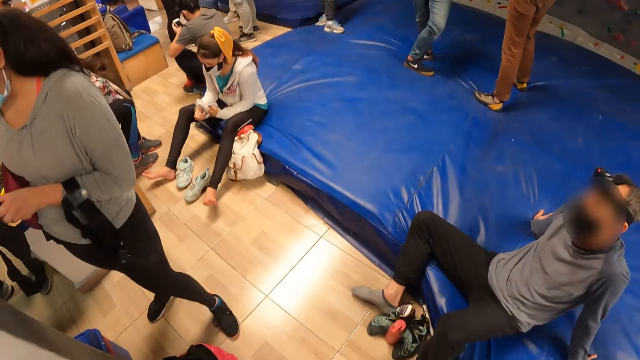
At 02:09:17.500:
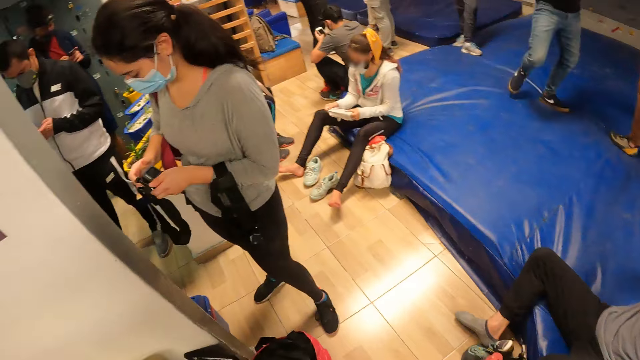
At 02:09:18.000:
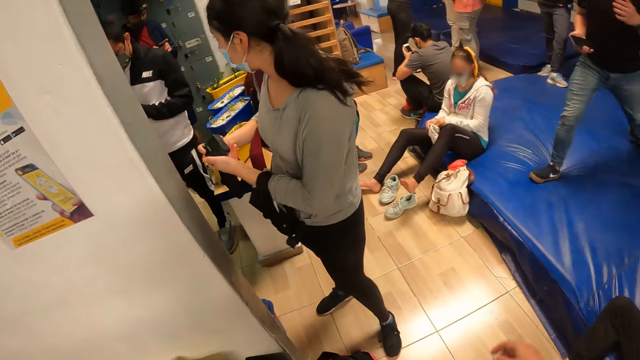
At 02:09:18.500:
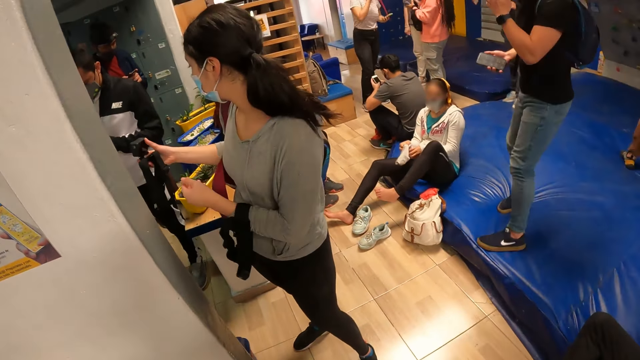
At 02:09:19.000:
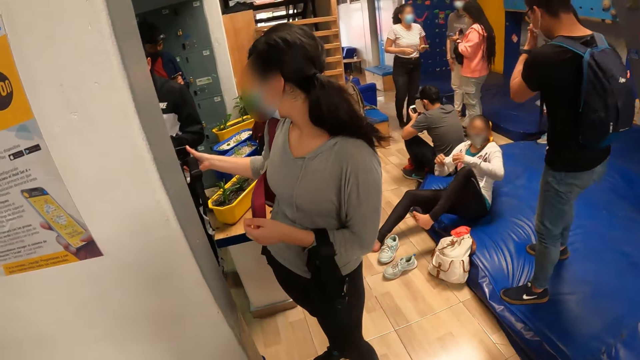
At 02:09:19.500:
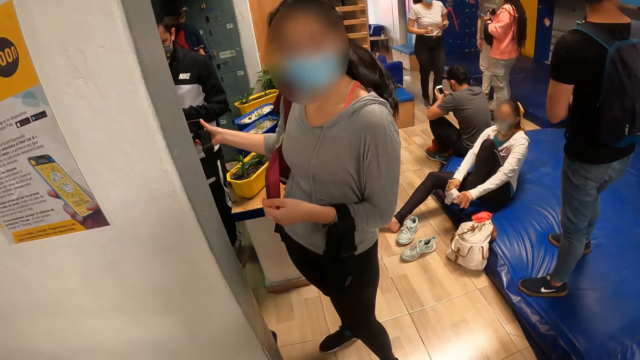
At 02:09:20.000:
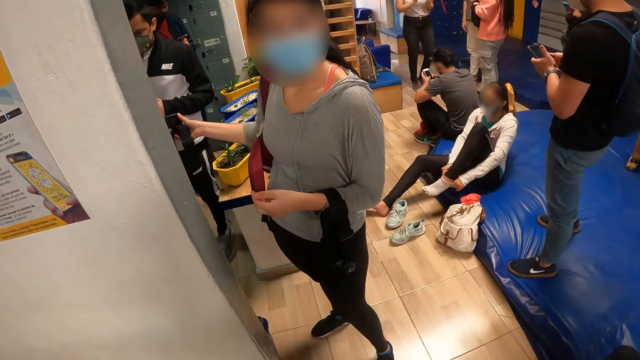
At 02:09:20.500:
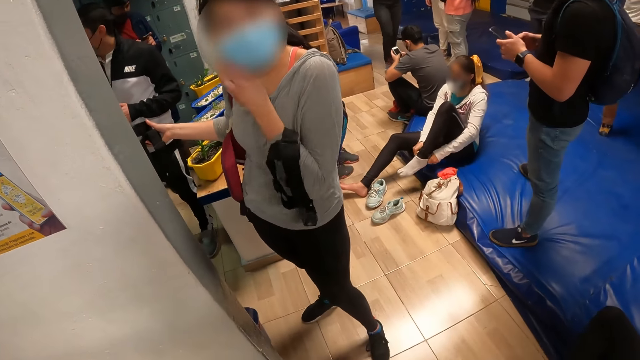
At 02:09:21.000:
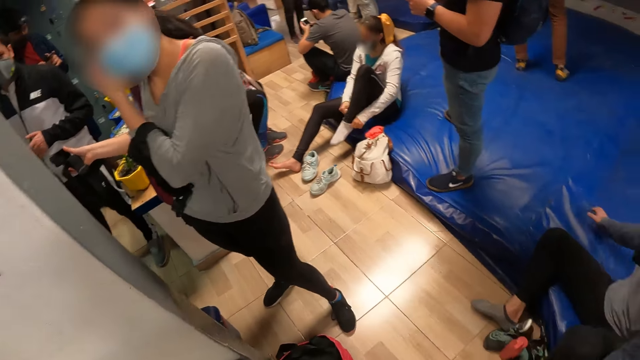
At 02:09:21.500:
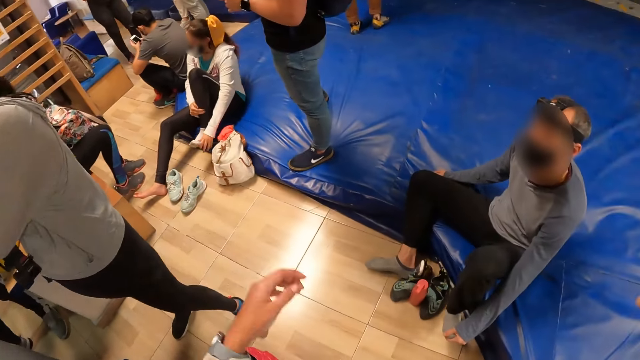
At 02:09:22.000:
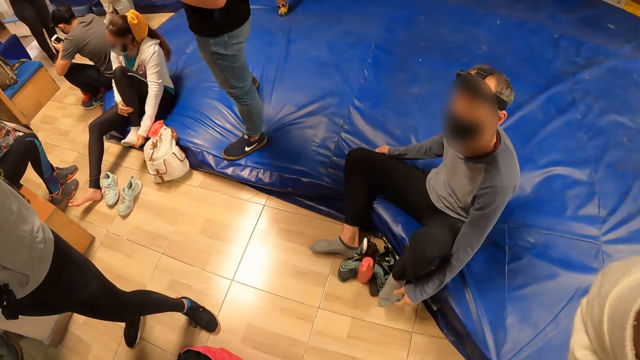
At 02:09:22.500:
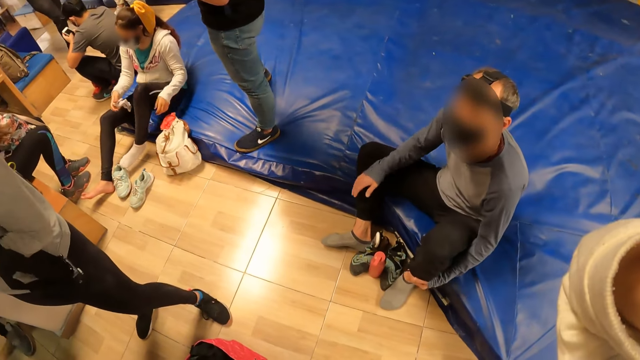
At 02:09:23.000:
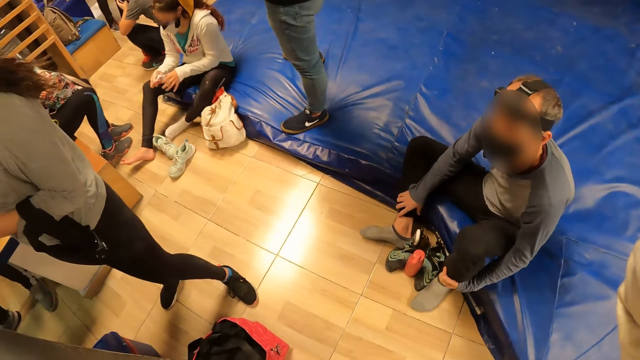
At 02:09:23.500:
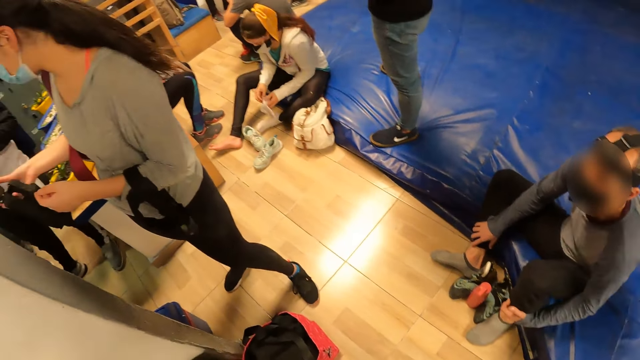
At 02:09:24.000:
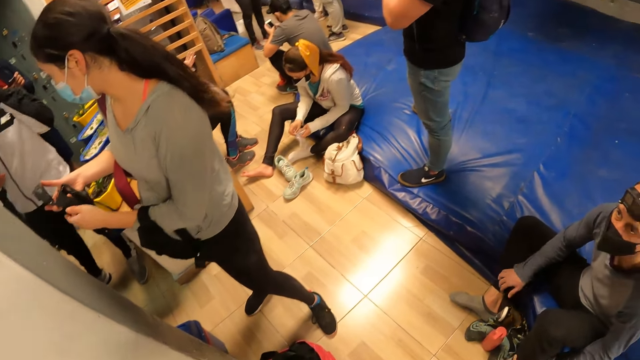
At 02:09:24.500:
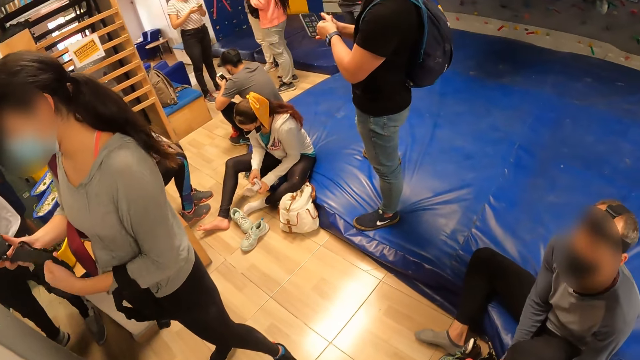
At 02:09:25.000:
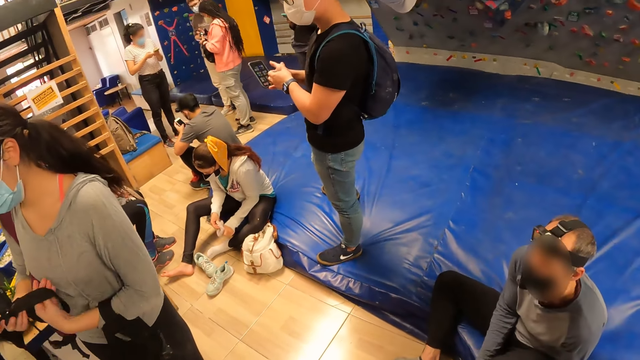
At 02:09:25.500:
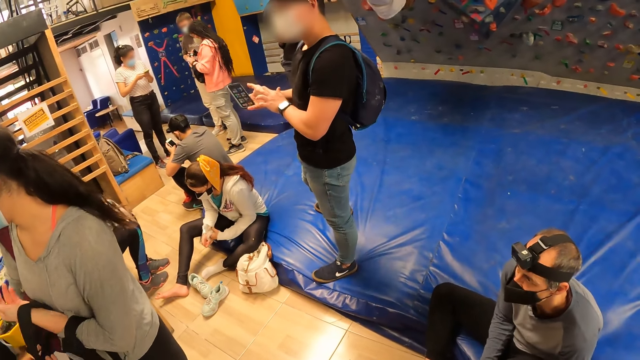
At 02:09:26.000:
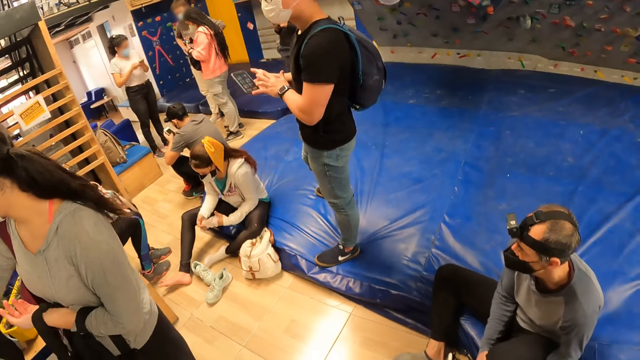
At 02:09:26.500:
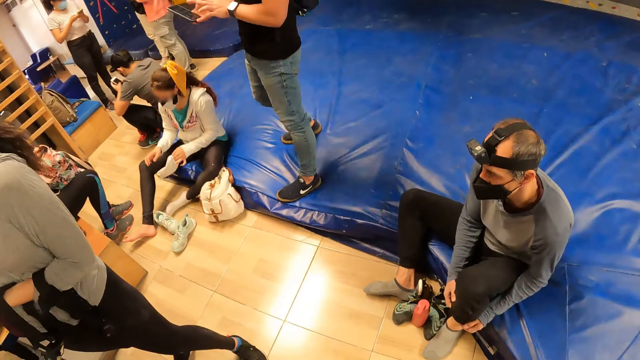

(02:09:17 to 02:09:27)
The woman adjusts a sock with both hands and lifts her left leg from the floor. The camera wearer looks around the room. The woman wears the sock on her left leg with both hands. The camera wearer dialogues with a lady. The woman drops her left leg on the floor. The camera wearer looks around the room. The woman adjusts the sock with both hands. Another woman passes the head camera from her right hand into her left hand.

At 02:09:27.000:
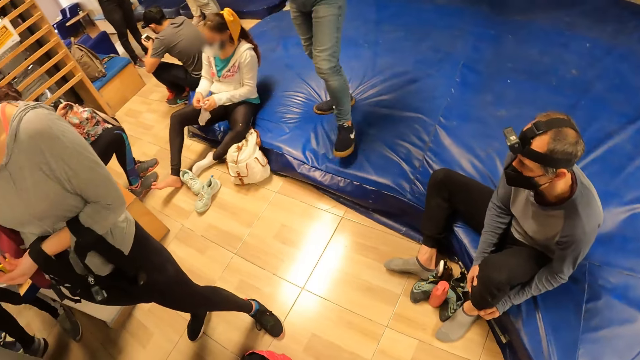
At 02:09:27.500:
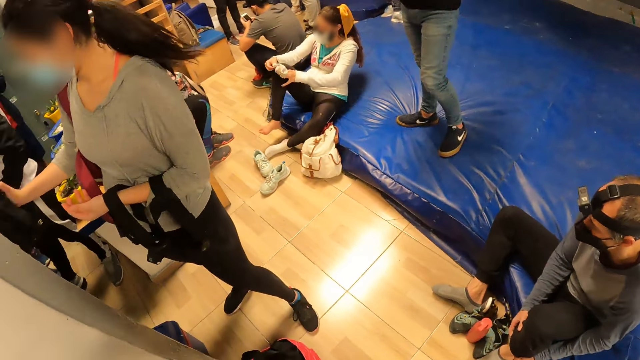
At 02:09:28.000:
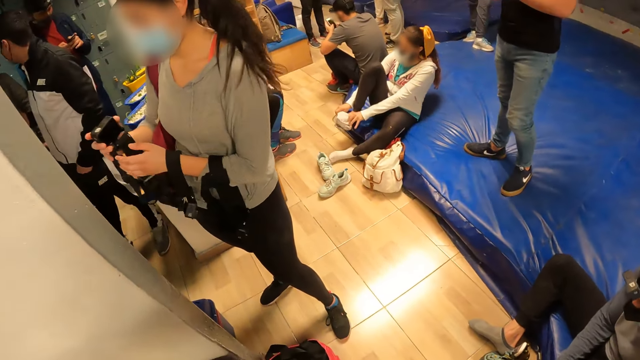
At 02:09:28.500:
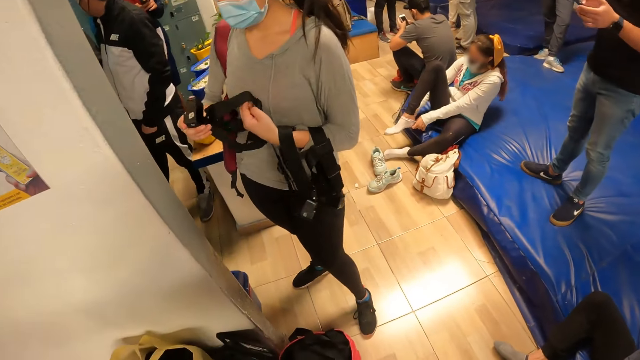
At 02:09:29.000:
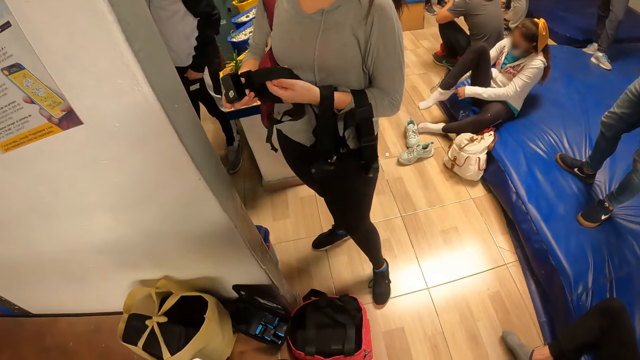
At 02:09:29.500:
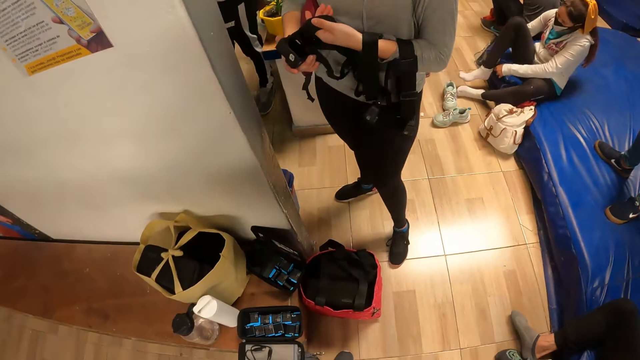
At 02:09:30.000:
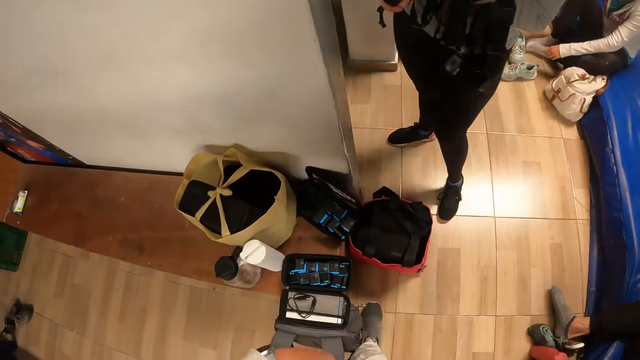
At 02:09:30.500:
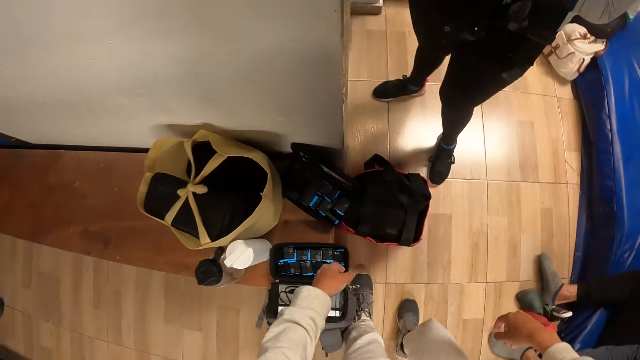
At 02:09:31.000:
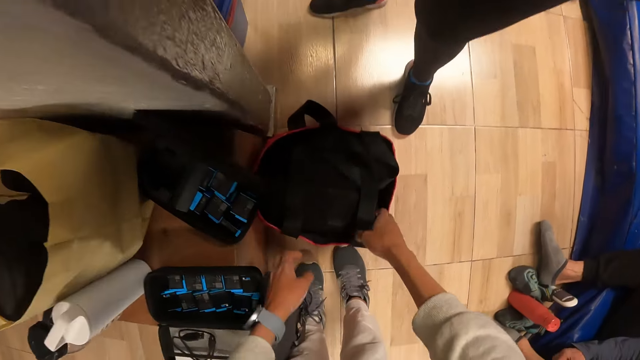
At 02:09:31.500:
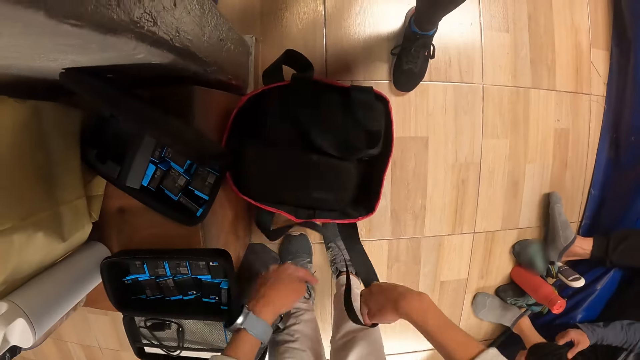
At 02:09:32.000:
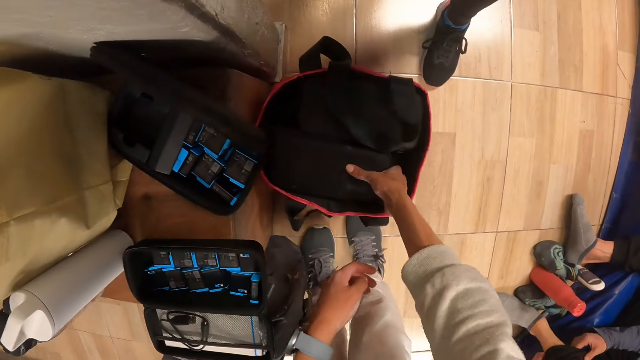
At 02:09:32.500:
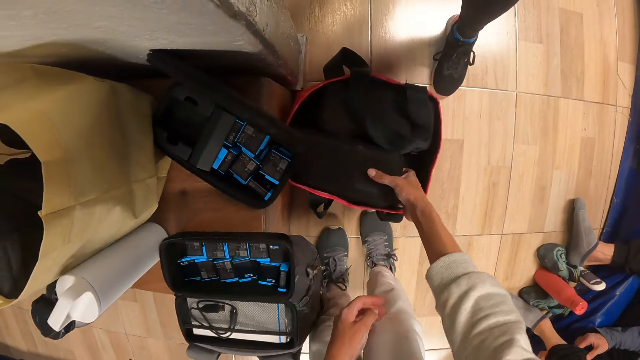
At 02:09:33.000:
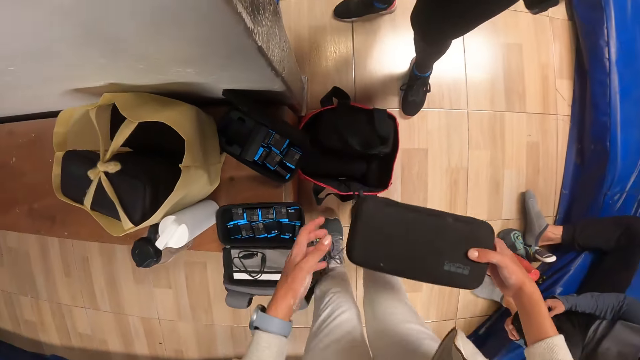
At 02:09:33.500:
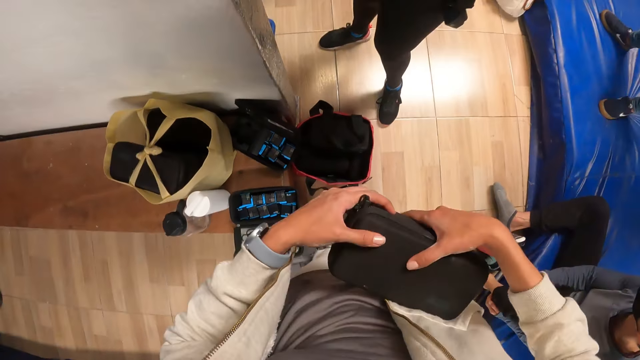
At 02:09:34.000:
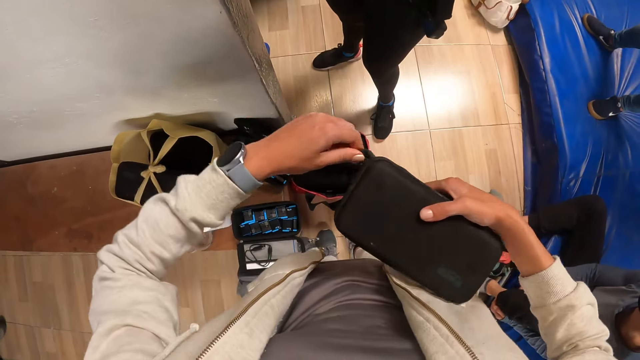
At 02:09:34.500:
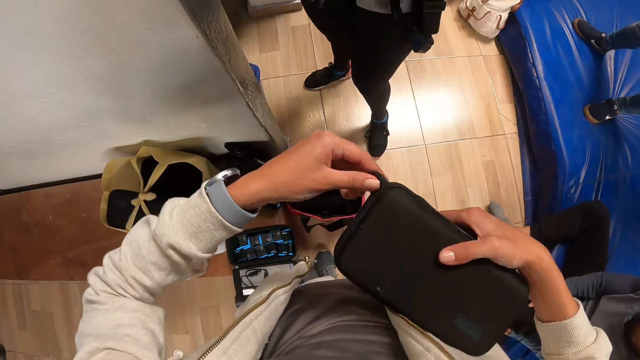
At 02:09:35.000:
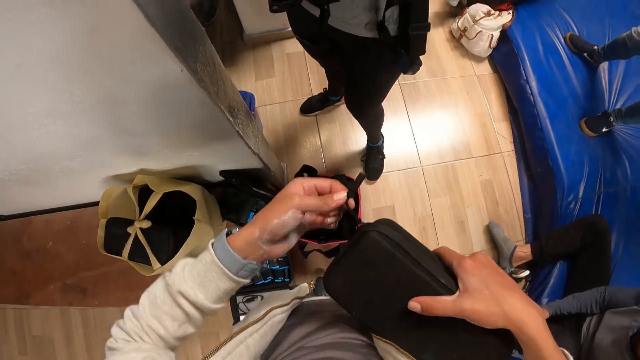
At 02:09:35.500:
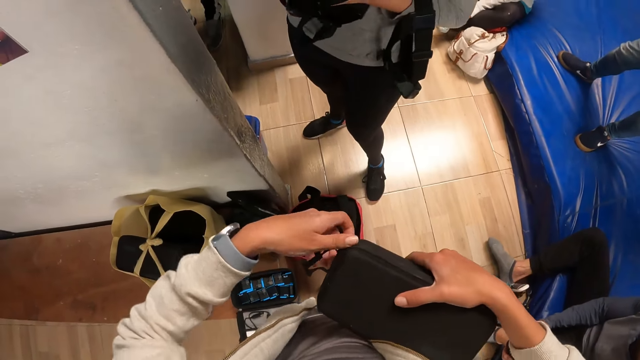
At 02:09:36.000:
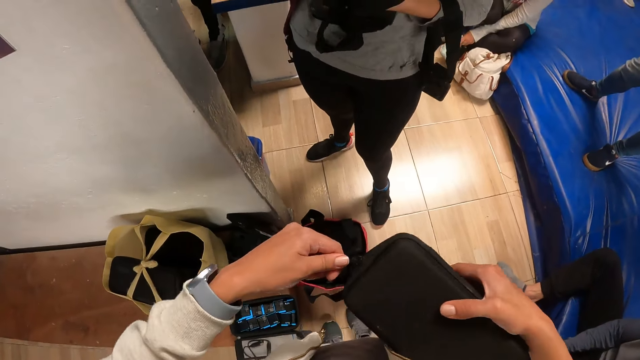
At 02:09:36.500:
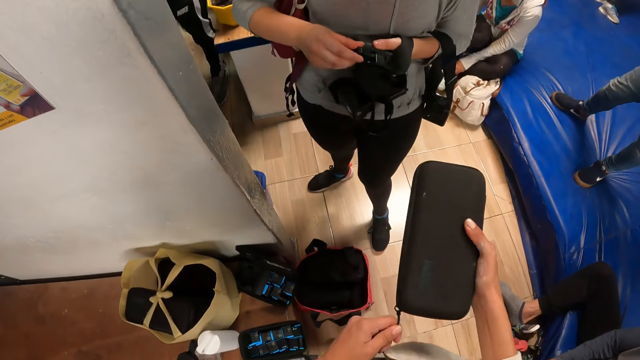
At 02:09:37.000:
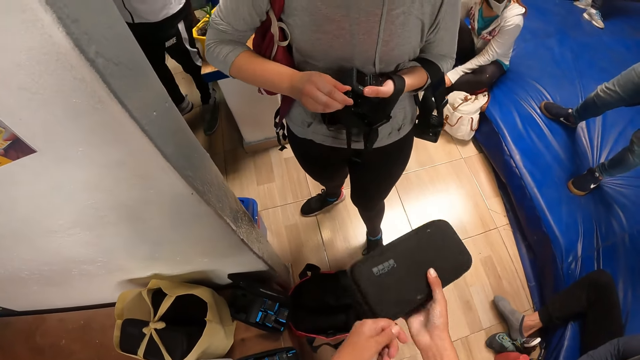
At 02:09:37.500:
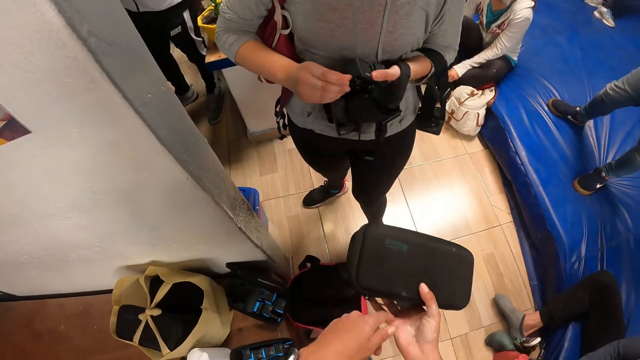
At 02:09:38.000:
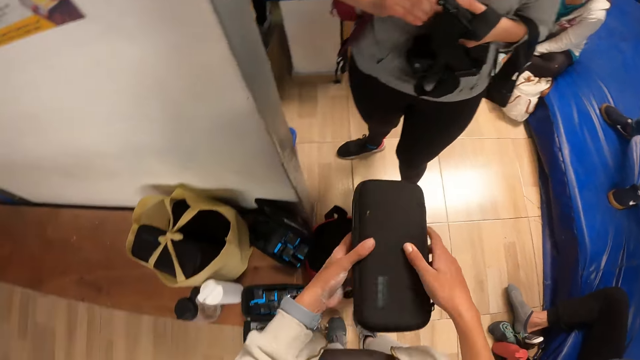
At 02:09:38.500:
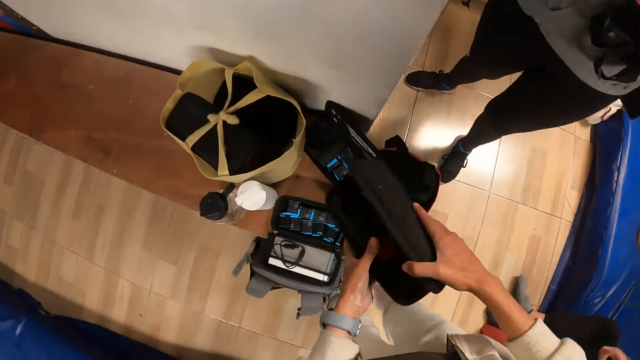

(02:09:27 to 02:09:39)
The woman lifts her right leg from the floor and wears the sock on her right leg with both hands. Another woman passes a head camera from her right hand into her left hand. The first woman picks the shoe from the floor with her left hand. The camera wearer shifts a bag's handle on the floor with both hands. He picks a tech case from the bag with his right hand. He opens the tech case in his right hand with his left hand. He opens the tech case with both hands.
